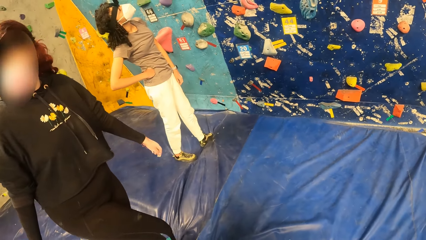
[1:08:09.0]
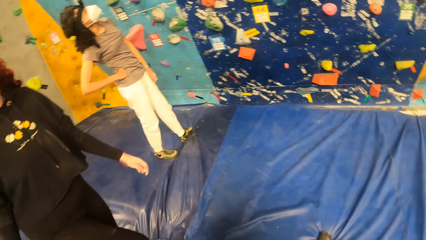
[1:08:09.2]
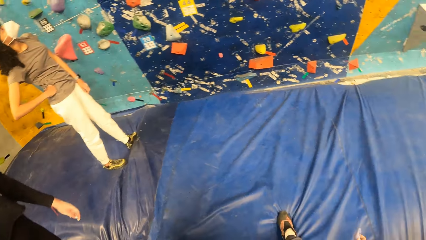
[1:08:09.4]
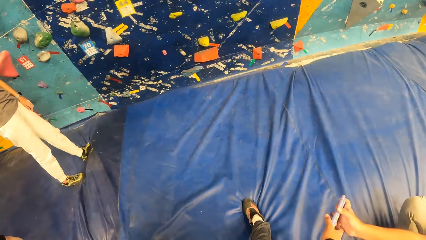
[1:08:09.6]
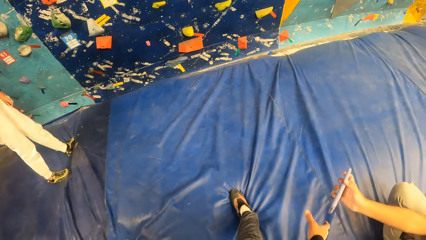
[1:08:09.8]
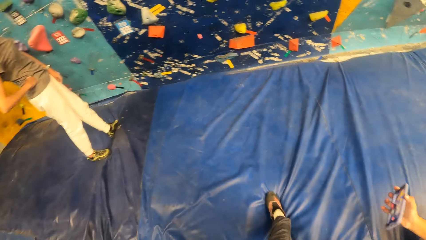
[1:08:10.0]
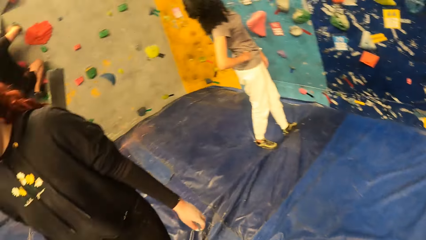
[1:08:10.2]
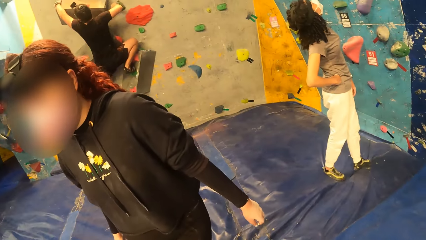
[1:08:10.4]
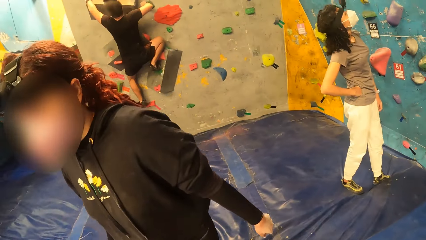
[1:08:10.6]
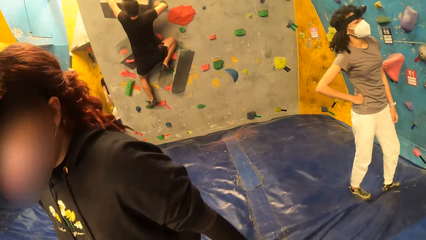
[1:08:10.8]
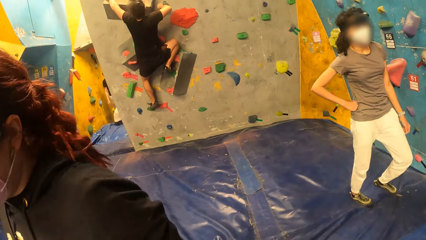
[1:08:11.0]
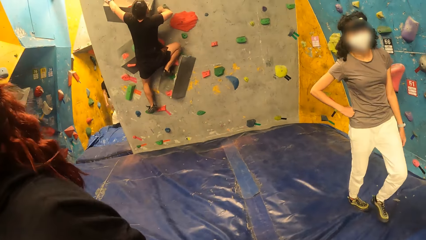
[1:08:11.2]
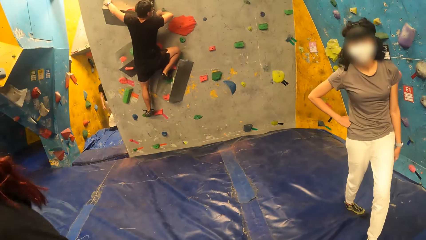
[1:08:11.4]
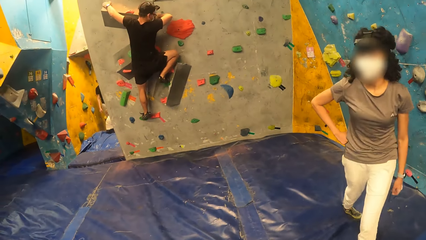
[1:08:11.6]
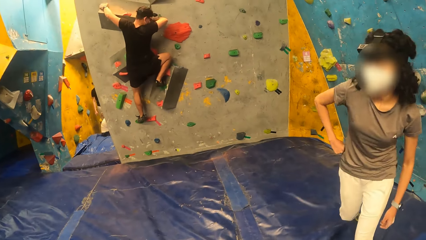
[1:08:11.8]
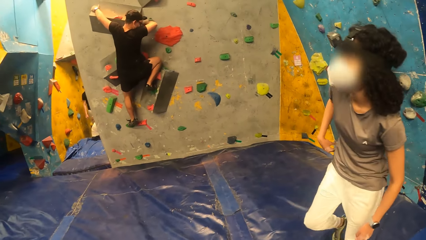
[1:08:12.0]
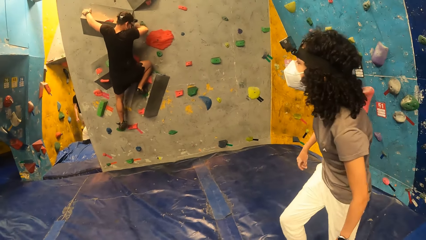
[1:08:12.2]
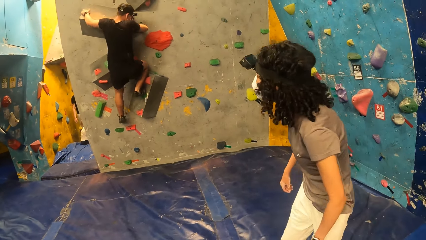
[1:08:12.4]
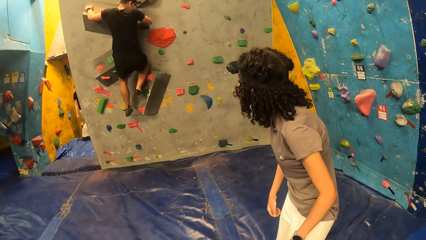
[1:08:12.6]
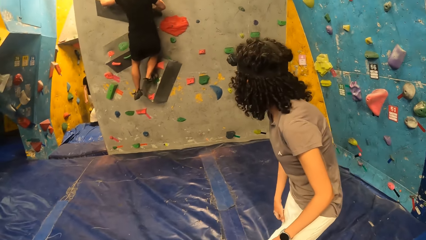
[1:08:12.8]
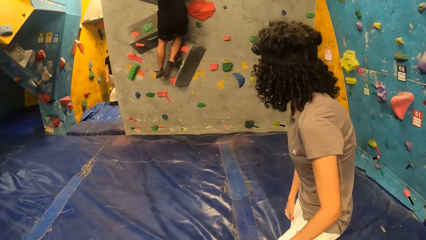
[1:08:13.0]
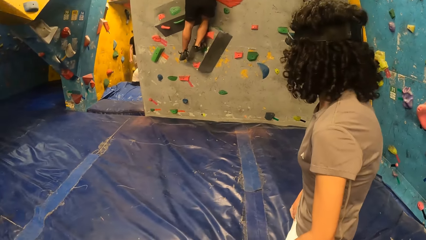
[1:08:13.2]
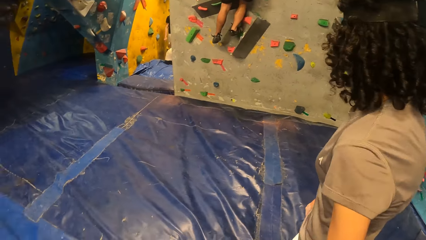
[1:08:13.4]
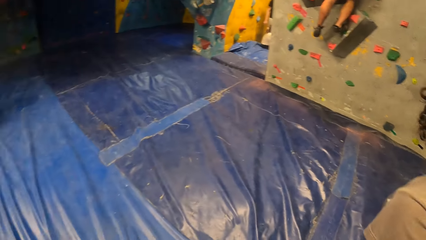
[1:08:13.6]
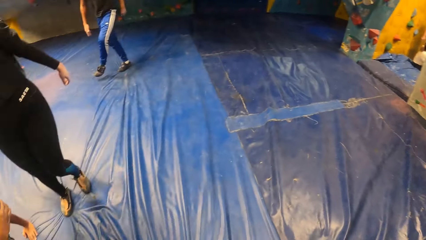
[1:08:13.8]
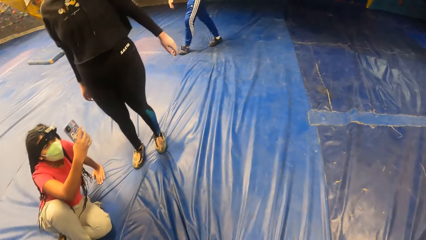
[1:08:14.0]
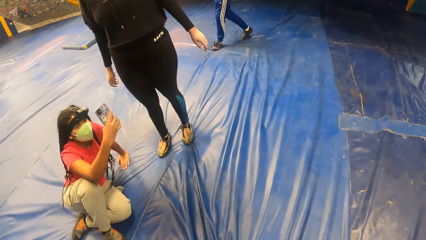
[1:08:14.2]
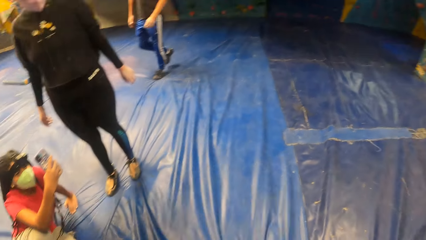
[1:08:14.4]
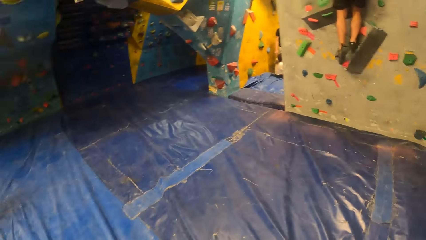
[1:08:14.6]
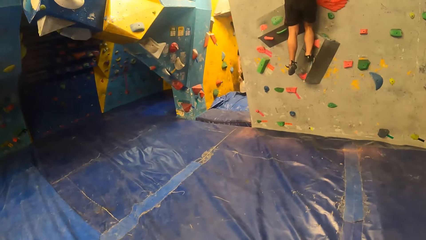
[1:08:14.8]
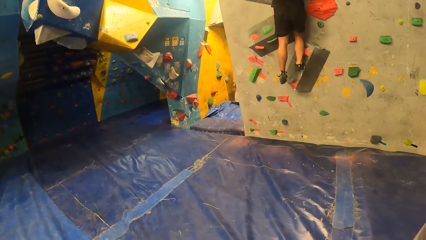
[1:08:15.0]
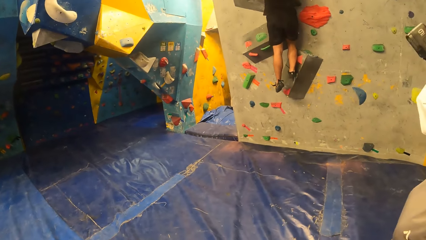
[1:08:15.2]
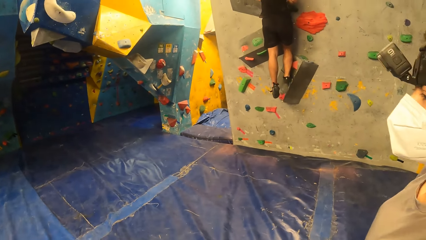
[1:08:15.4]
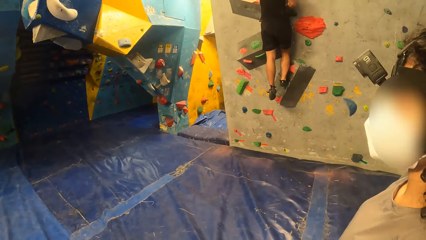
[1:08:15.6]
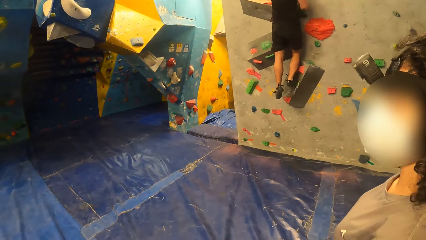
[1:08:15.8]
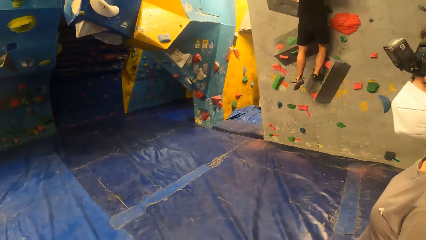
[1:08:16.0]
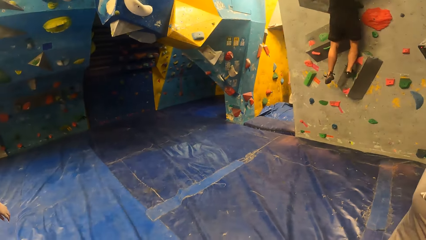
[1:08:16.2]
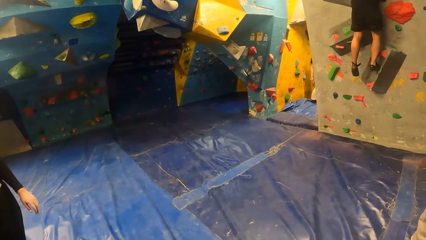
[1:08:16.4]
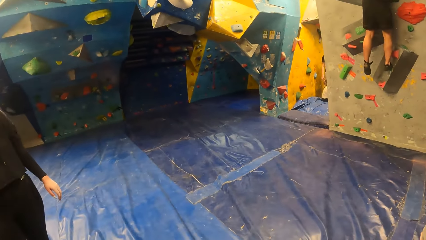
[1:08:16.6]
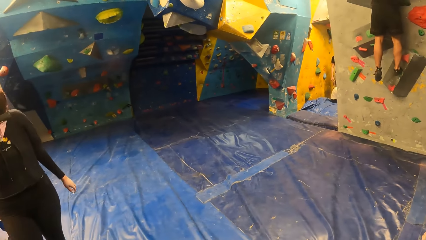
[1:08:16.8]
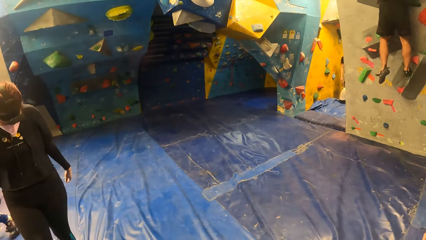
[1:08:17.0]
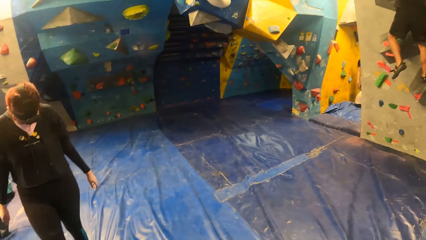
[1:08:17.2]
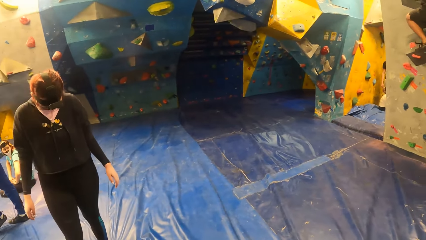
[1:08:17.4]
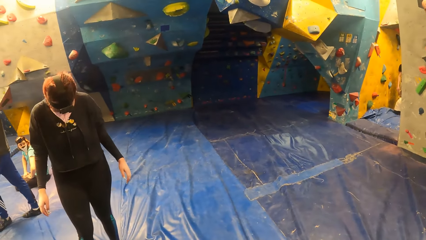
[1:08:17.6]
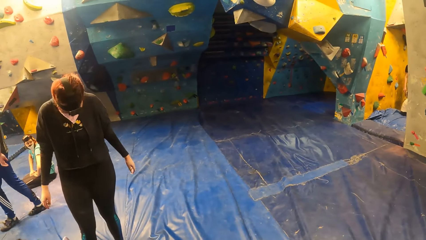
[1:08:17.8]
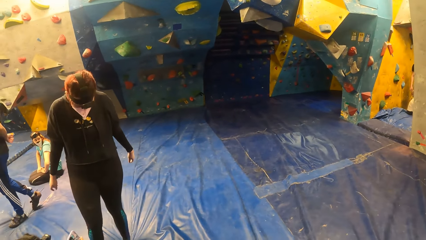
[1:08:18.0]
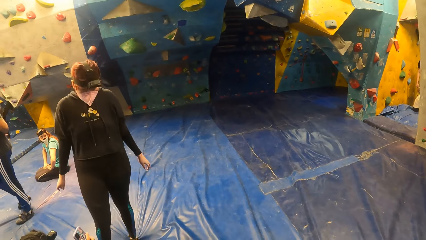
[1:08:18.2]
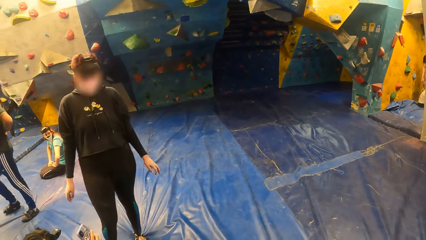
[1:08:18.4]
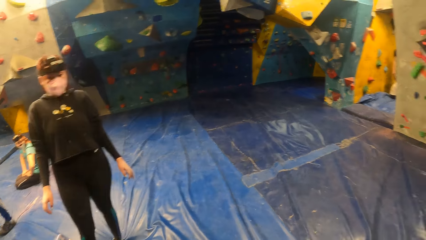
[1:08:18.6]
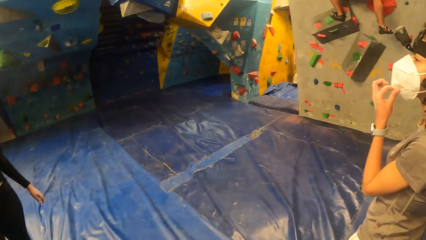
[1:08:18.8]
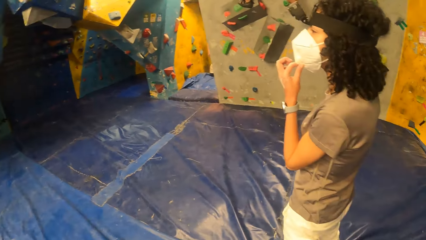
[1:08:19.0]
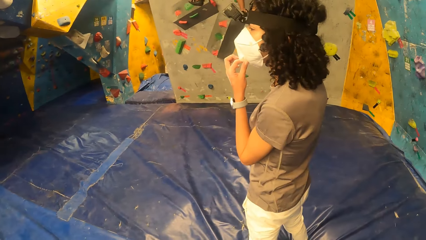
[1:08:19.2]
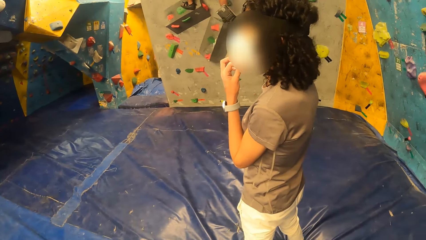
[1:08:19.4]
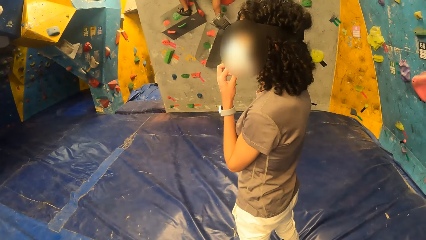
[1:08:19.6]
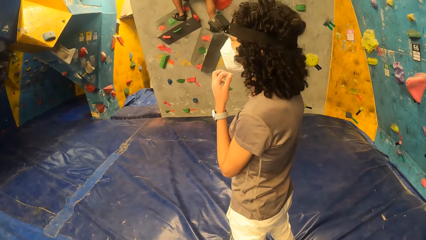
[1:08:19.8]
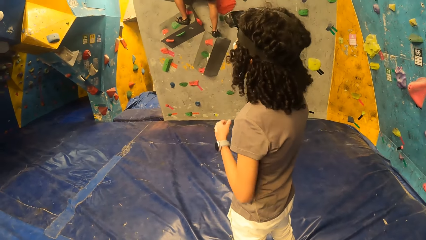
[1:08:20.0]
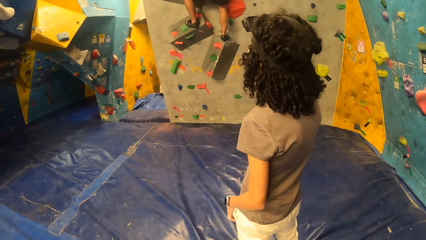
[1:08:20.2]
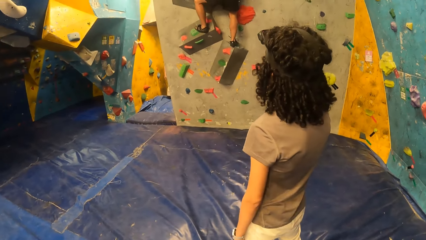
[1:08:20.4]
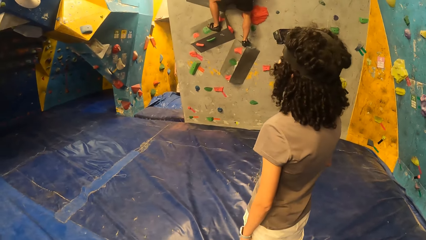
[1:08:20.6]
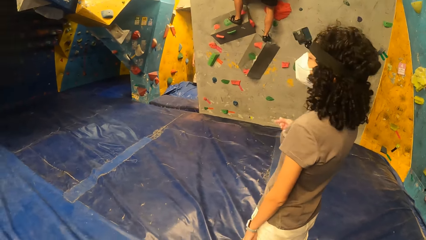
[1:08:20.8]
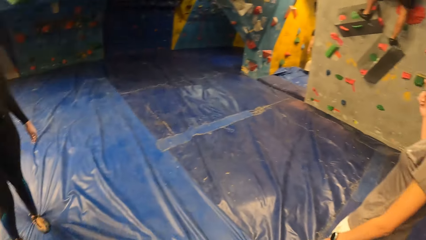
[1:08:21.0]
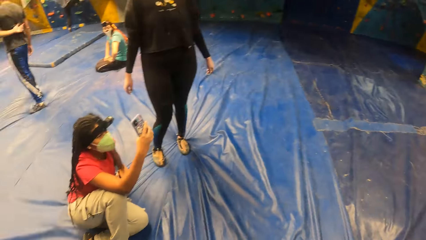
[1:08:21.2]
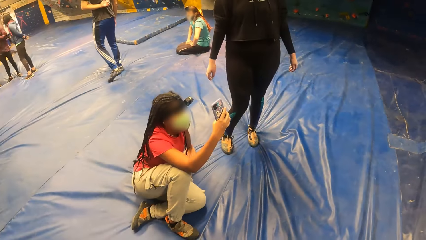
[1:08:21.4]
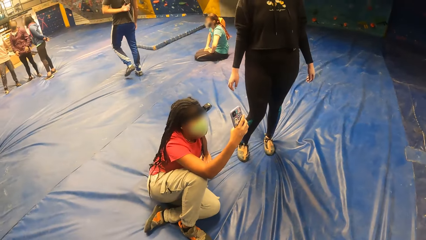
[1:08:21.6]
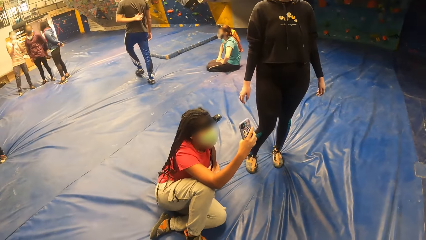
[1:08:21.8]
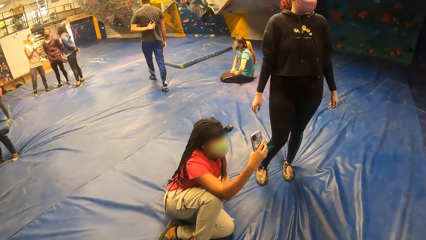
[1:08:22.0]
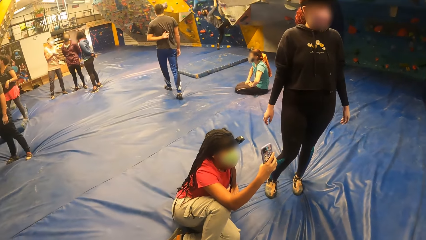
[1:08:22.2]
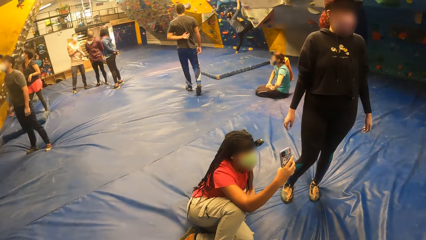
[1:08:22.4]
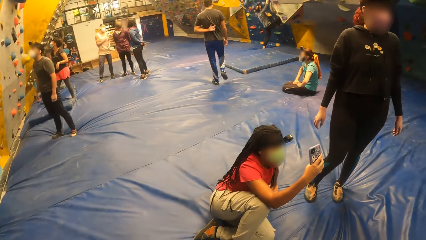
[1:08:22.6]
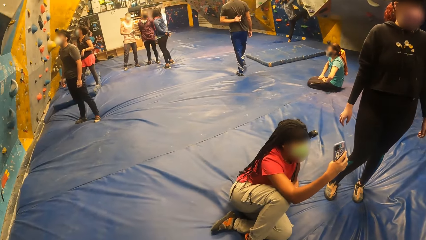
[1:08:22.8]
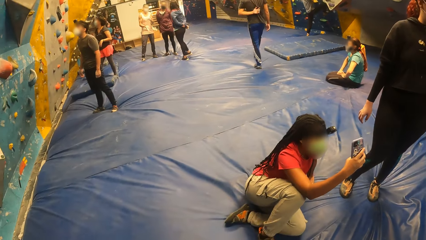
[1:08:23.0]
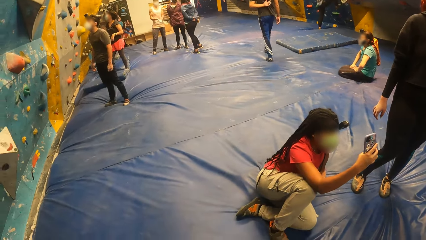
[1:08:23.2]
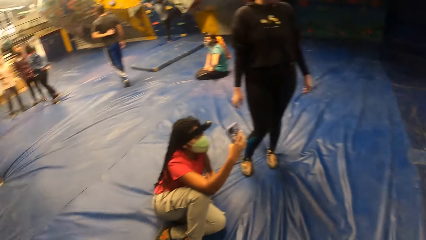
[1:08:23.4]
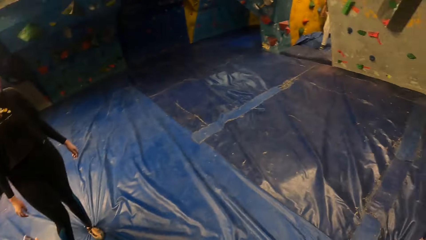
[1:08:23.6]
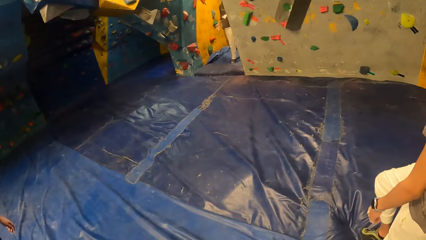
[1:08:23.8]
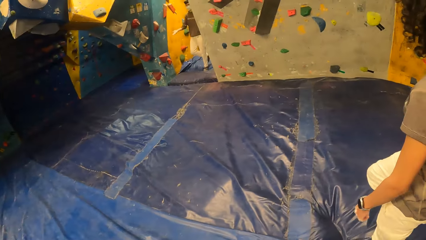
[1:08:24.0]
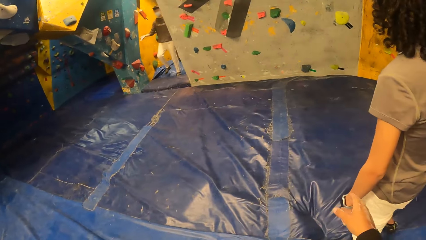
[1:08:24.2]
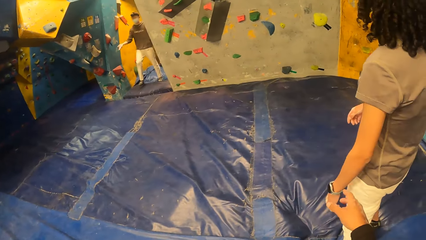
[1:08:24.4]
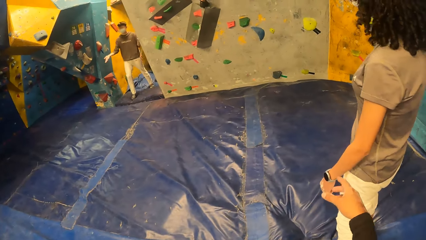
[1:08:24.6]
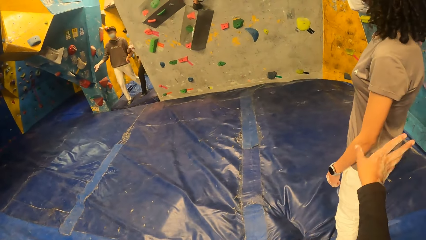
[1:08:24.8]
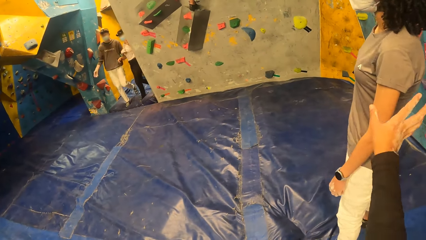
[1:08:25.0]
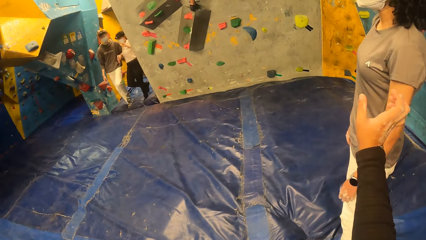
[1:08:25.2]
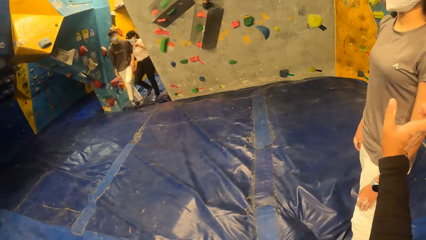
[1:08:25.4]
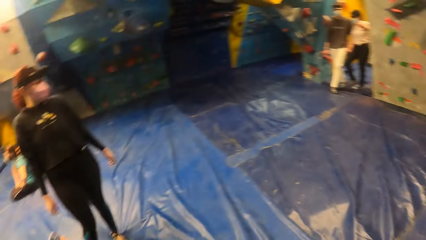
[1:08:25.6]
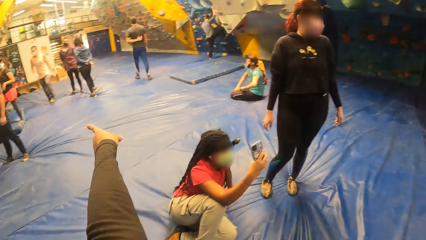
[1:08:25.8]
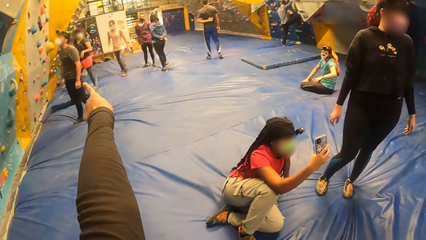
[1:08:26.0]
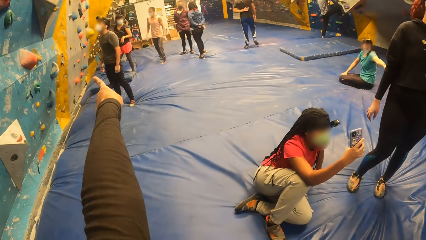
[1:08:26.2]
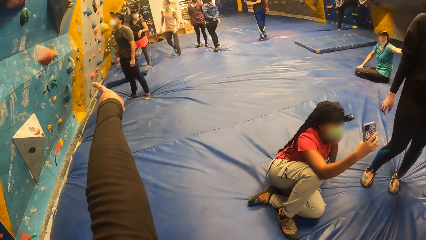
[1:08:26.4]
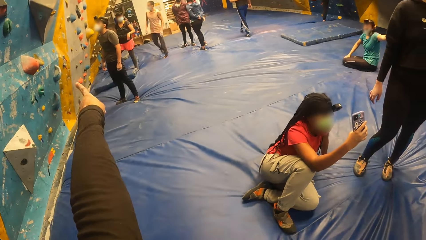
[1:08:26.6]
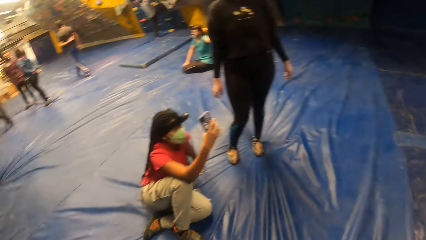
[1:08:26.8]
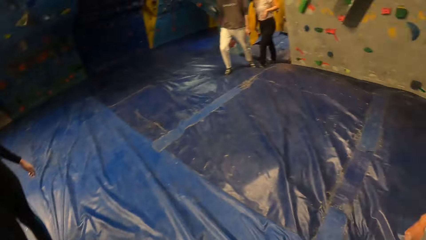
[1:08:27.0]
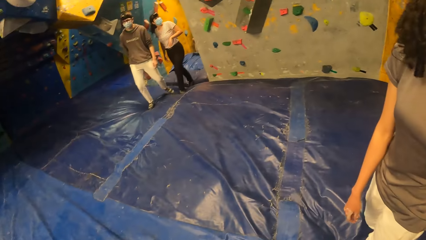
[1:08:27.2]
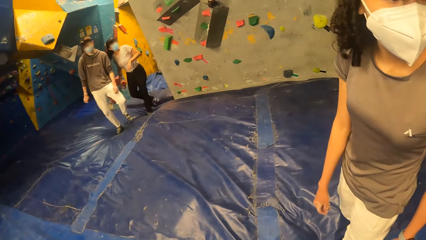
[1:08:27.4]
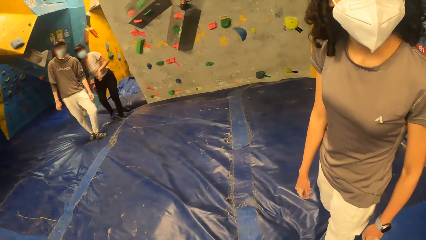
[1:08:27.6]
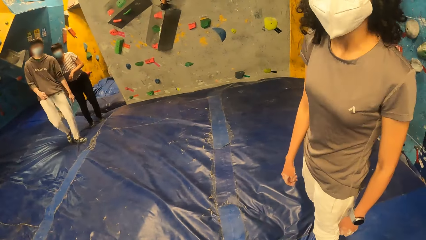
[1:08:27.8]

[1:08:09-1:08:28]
The camera wearer gives a person the phone. A man climbs a wall with both hands. The camera wearer turns back. The woman holds the phone up with her right hand. The camera wearer turns forward and converses with a woman and another woman. They look back, look forward, and converse with the other woman.
